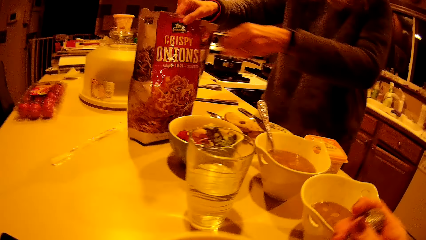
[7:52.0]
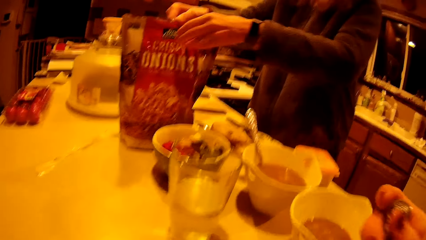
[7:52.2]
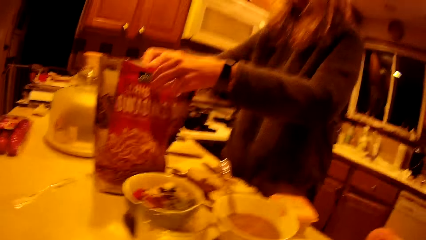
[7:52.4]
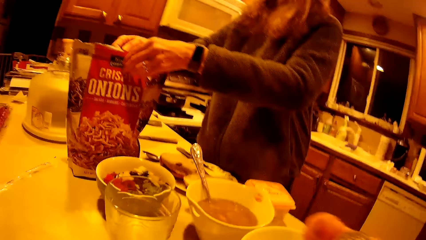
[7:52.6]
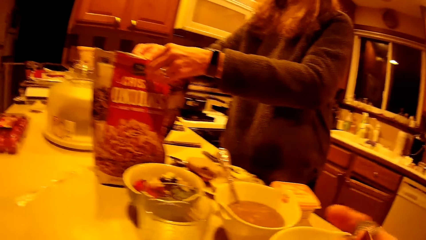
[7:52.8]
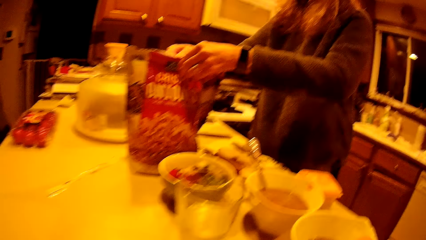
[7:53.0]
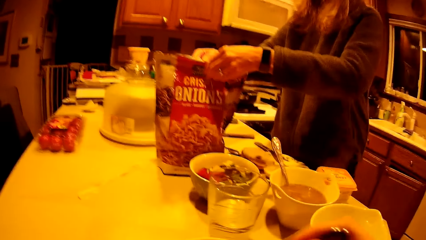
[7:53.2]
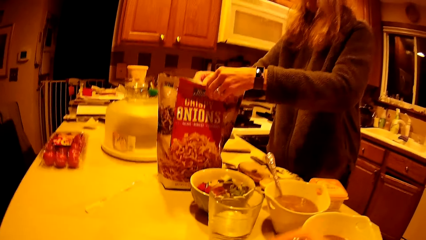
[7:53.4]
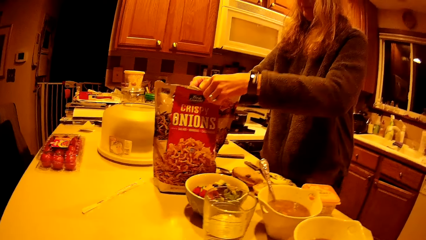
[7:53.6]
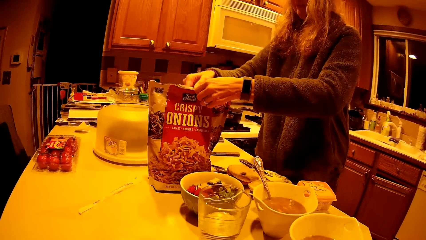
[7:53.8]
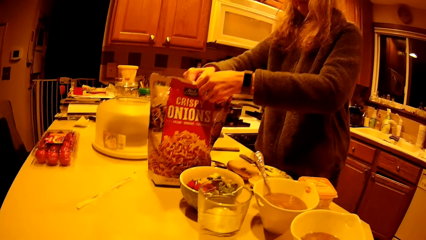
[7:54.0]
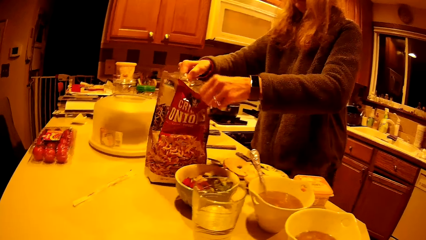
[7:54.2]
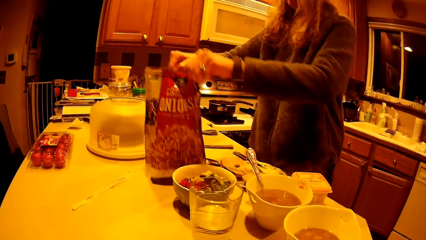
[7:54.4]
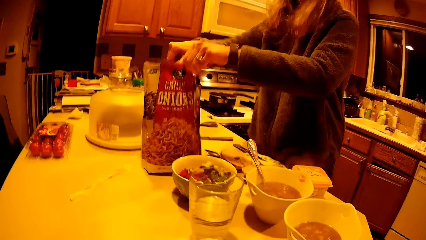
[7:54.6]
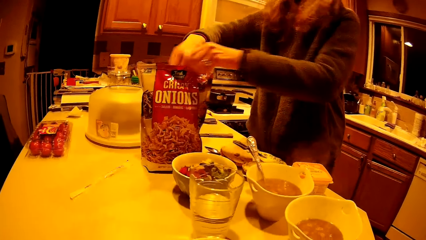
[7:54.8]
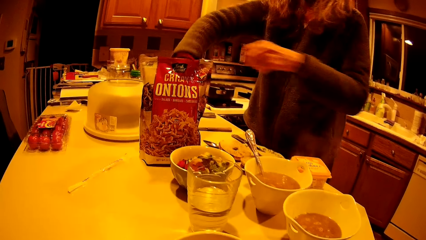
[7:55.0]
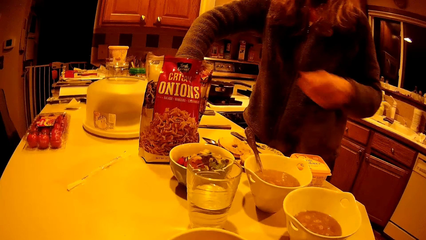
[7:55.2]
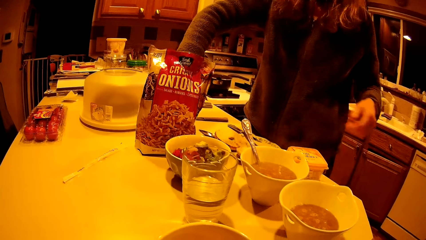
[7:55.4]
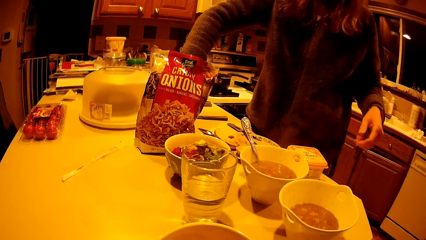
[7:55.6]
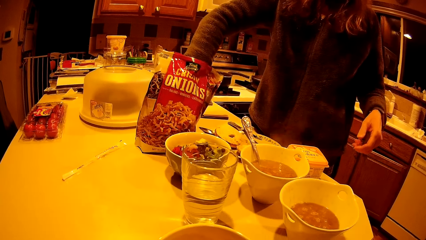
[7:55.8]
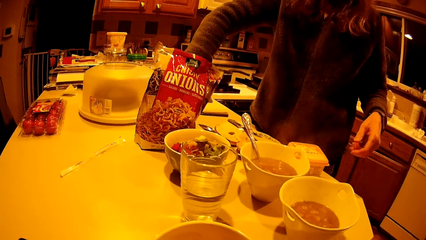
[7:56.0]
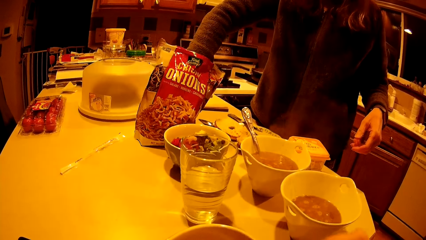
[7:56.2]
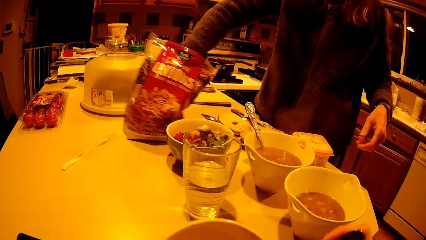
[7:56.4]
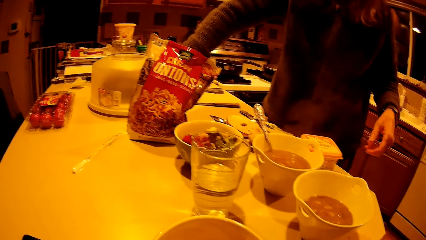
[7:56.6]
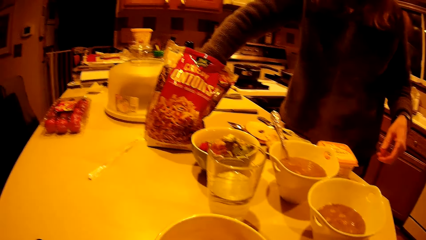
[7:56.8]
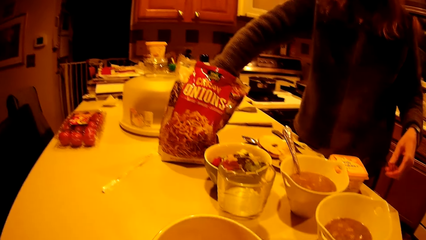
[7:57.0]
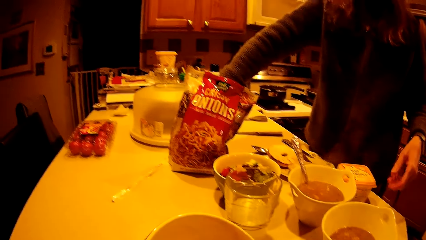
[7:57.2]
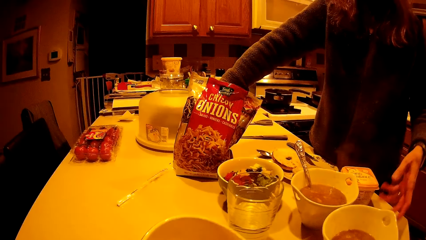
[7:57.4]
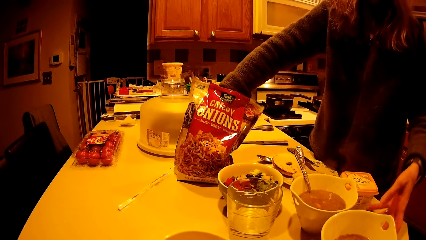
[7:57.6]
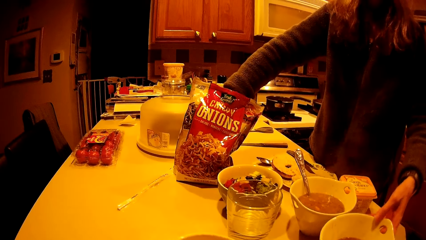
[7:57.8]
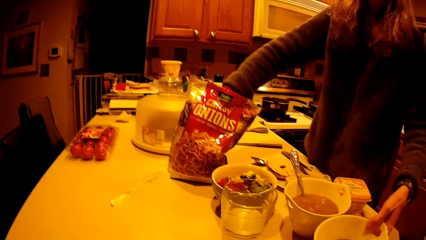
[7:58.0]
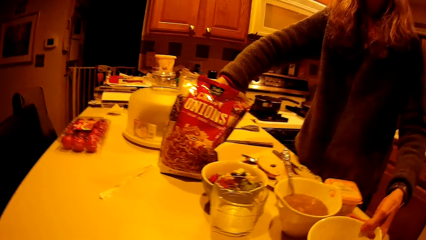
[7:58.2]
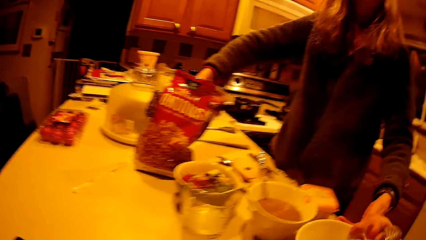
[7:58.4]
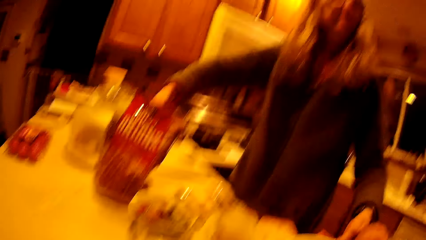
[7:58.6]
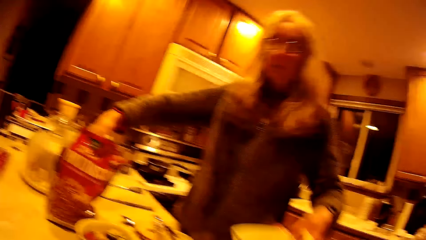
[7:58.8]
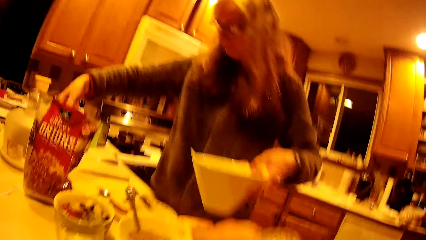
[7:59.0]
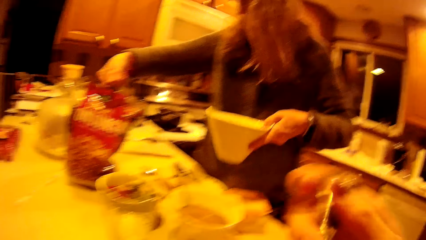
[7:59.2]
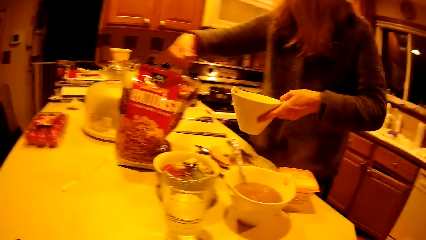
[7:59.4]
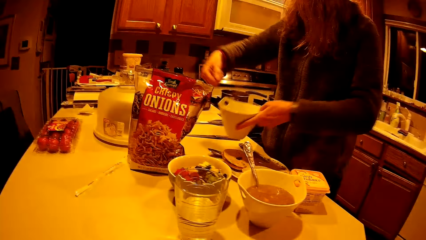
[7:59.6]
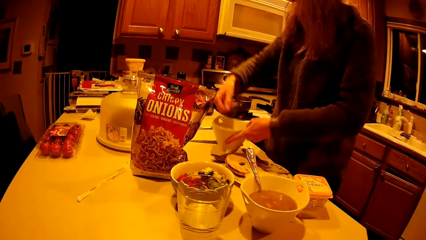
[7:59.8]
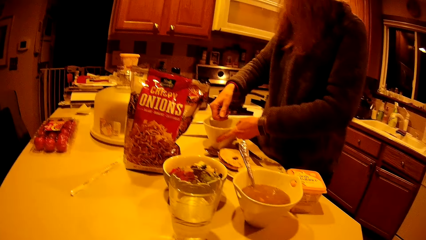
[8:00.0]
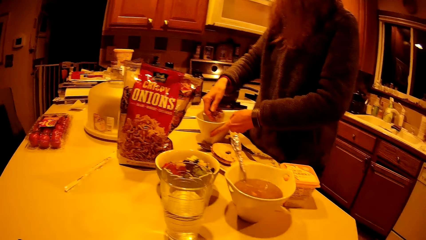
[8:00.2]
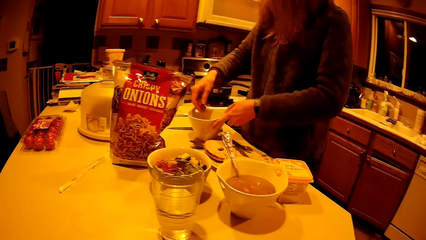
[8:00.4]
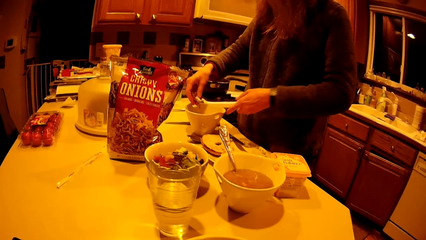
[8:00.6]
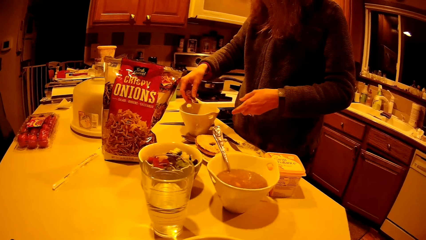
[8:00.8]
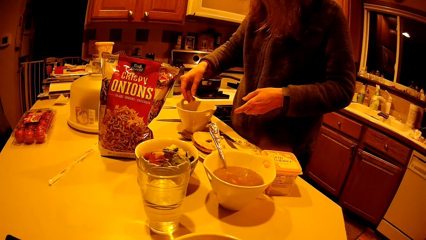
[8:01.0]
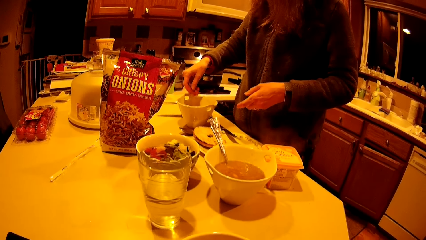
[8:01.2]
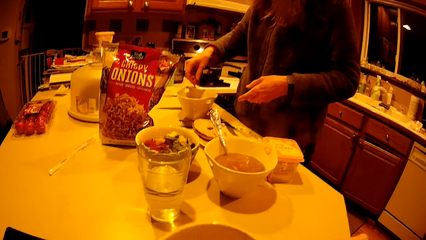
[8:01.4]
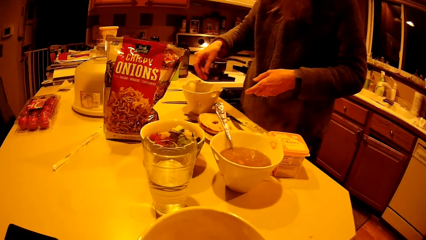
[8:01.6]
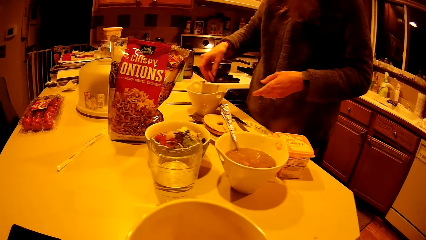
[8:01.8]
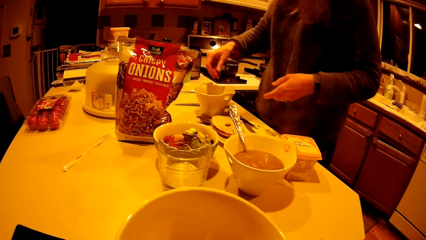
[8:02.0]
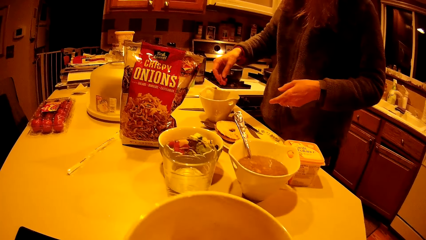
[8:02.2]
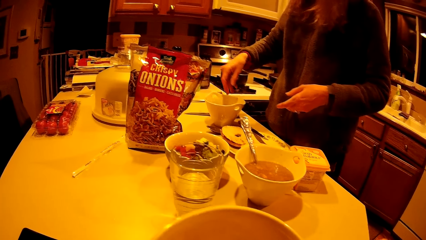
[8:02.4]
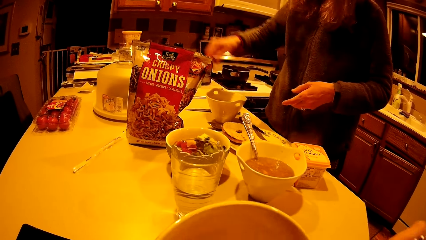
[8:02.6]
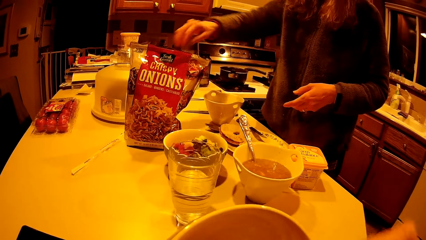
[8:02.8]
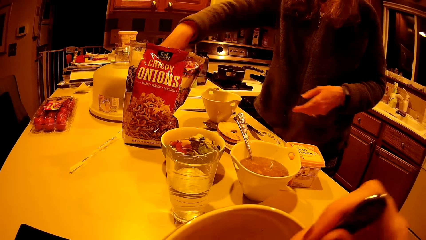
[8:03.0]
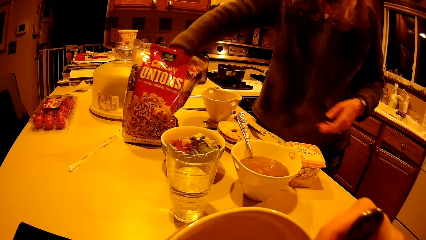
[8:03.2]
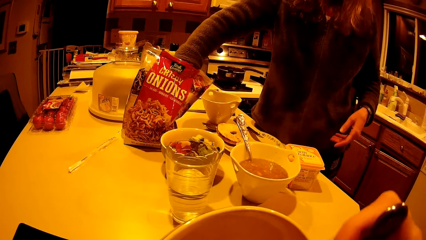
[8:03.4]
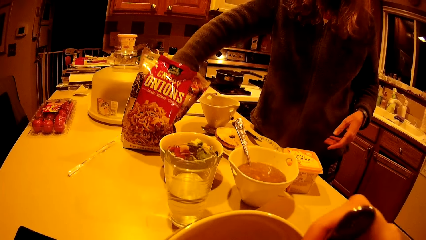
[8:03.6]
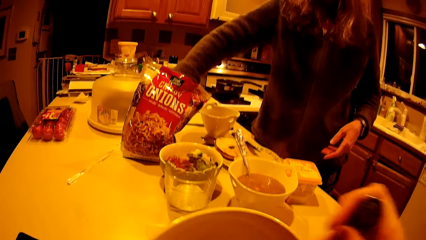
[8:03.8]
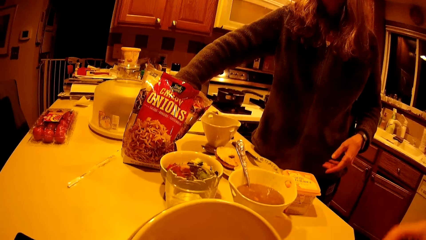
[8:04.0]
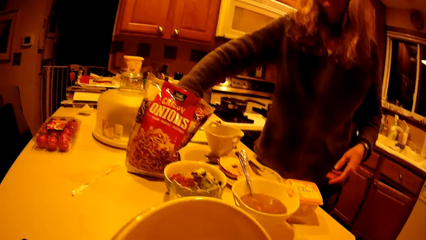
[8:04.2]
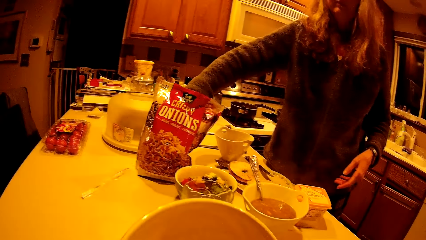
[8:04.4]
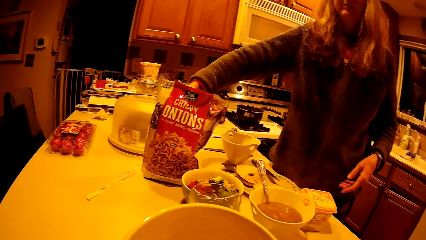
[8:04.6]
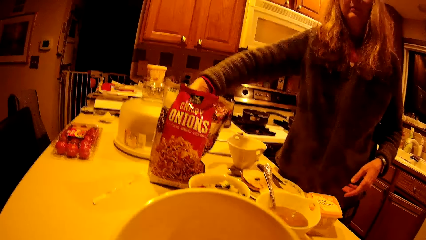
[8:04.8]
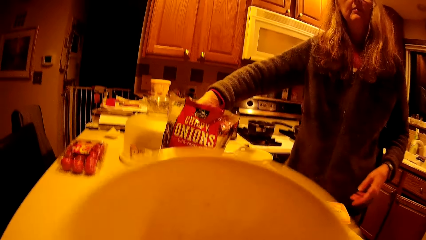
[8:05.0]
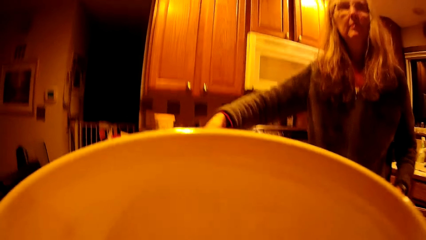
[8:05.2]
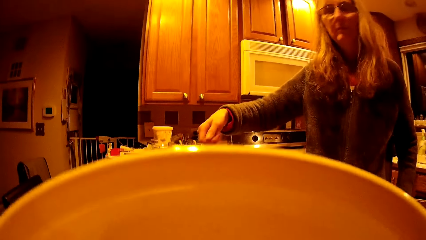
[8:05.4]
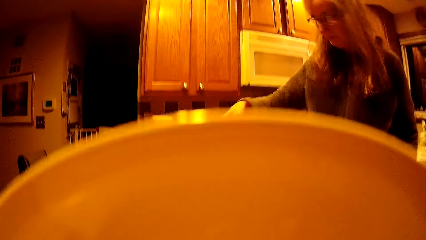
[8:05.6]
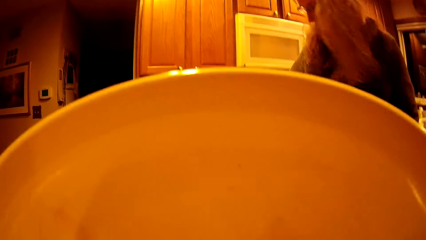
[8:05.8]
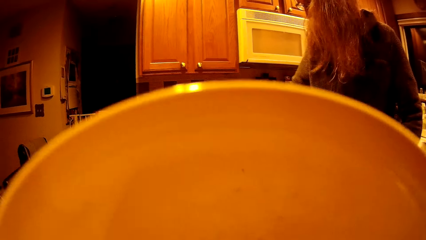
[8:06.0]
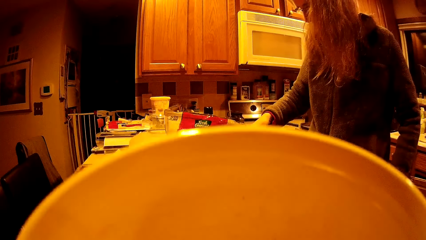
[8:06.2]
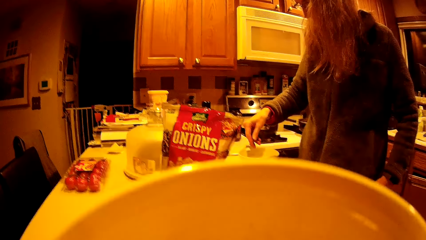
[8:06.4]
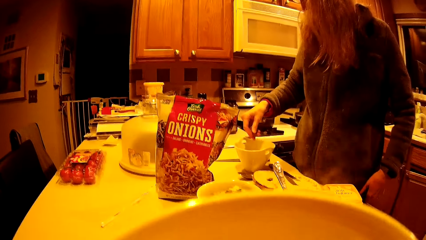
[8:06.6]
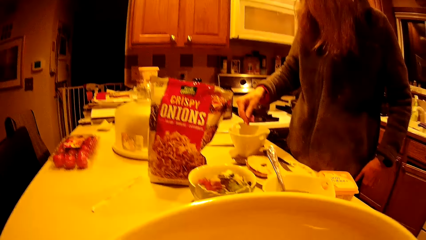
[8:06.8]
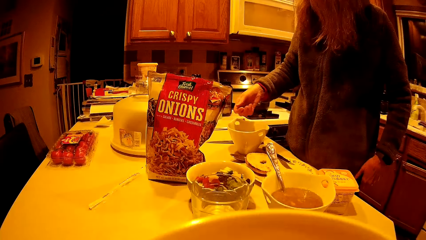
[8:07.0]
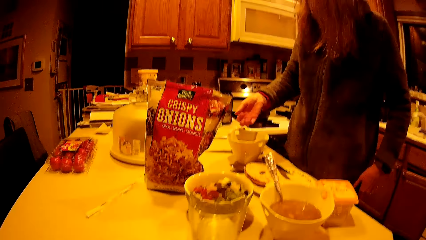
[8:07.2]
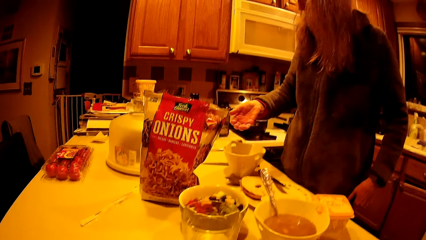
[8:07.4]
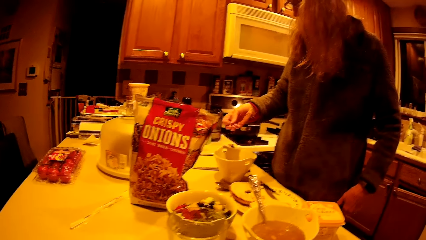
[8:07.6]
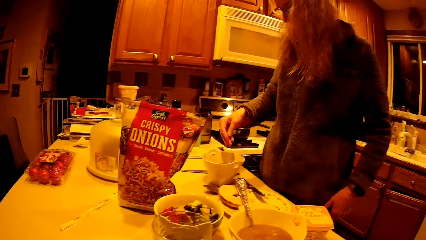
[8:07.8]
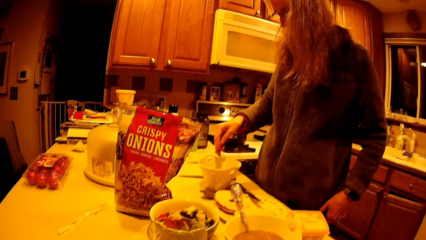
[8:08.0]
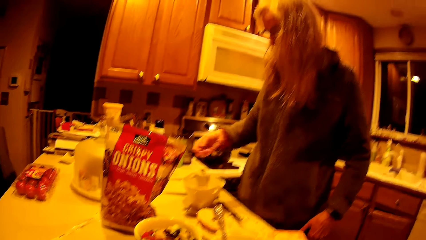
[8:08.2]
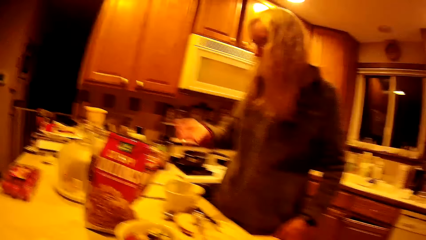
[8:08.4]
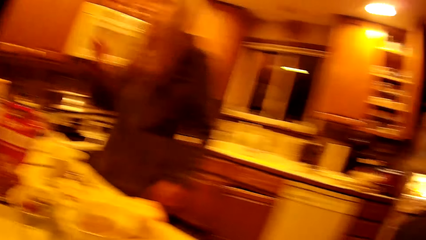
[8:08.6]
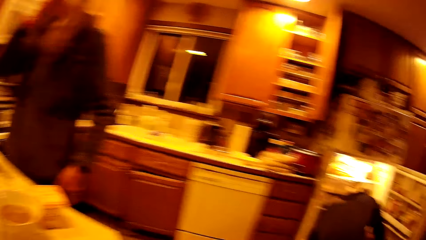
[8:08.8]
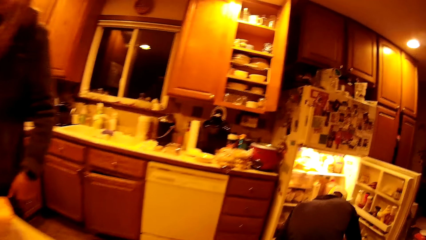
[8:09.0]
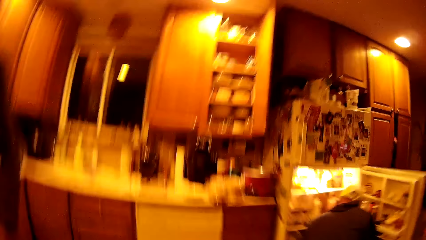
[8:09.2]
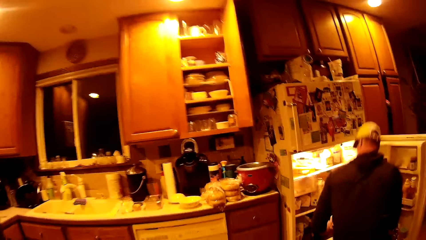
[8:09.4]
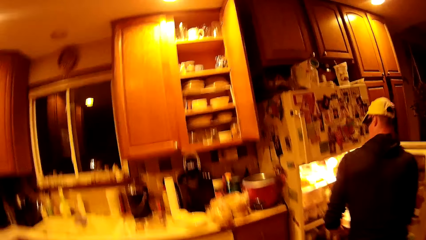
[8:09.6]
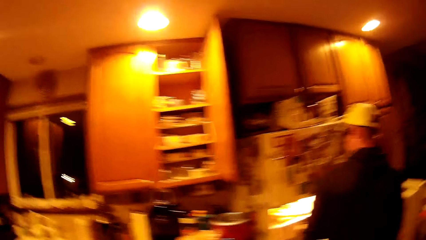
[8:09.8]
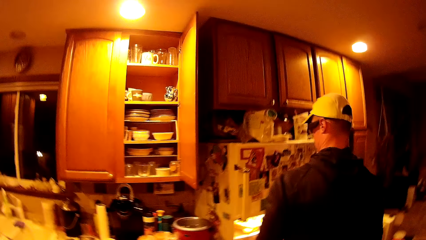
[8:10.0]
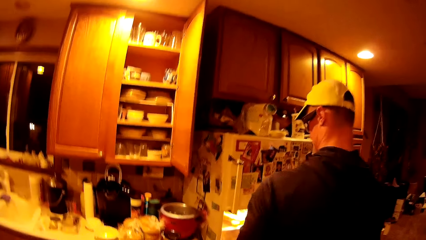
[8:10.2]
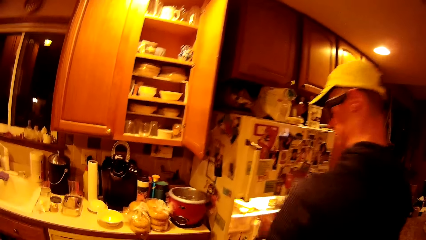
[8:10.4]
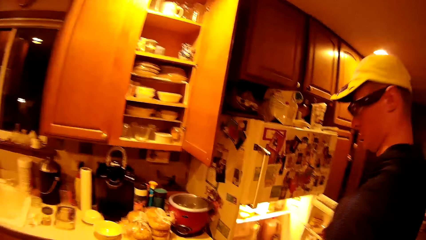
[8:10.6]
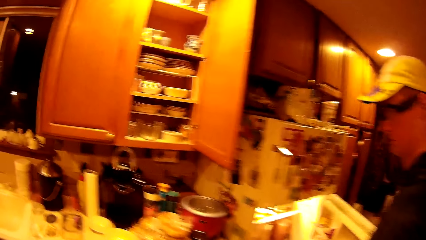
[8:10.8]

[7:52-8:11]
The woman drags a bag of onions on the kitchen counter with her right hand, picks up the packaging bag, and opens the bag of onions with both hands. The woman tears the packaging bag and puts her right hand into the bag of onions. The woman picks the bowl from the kitchen counter with her left hand, brings out some crisp onions from the bag with her right hand, drops the bowl on the kitchen counter with her left hand, and pours the onions into the bowl in her left hand. The woman puts her right hand into the bag of onions and brings out some crisp onions from the bag with her right hand. The camera wearer eats from the bowl. The woman pours the crisp onions into the bowl on the kitchen counter and puts a piece of onion in her mouth. The camera wearer looks around the kitchen.
